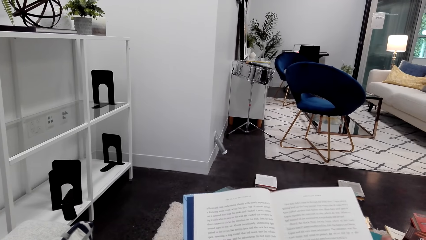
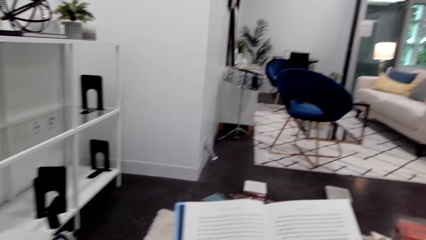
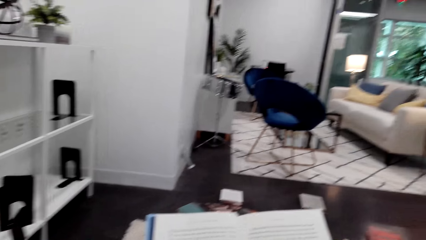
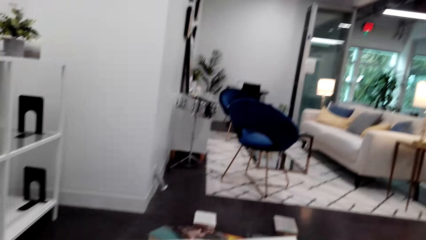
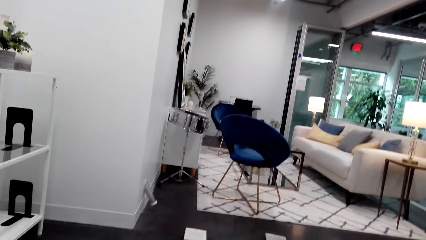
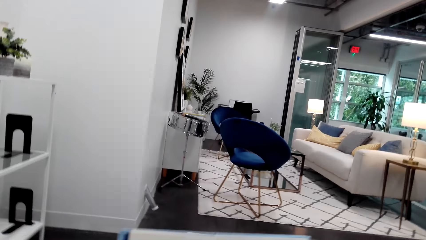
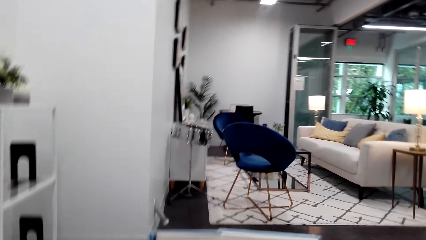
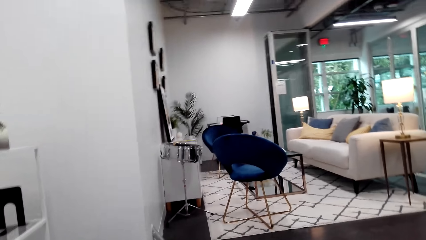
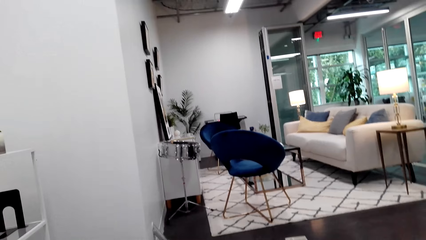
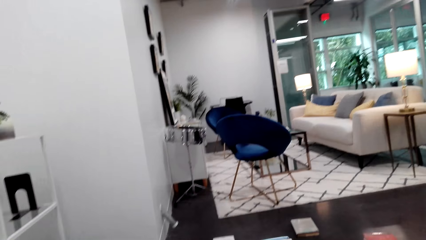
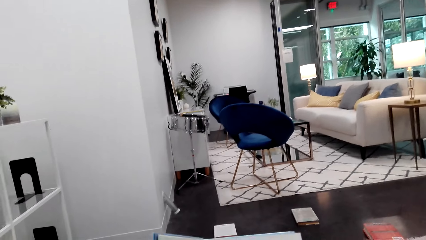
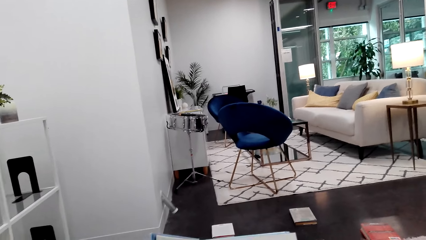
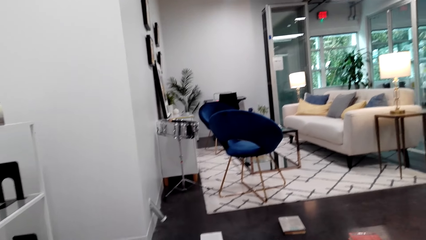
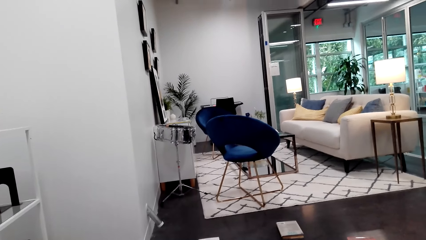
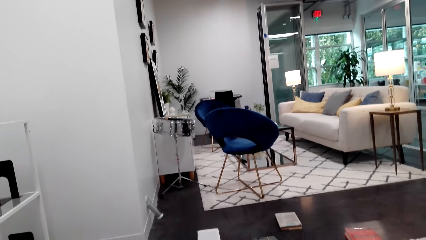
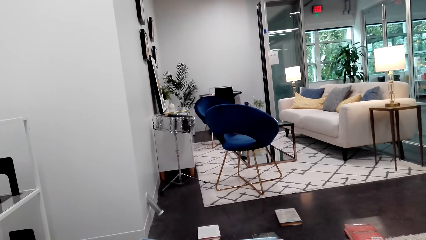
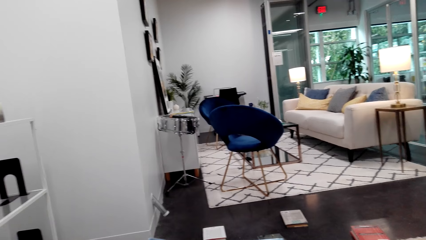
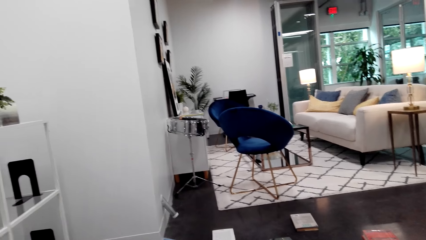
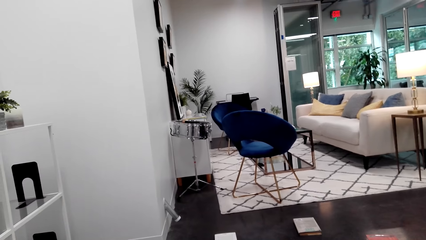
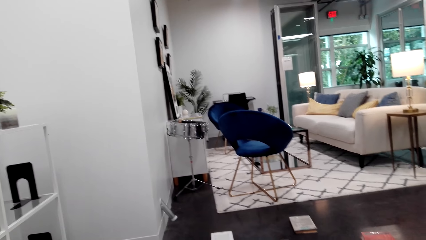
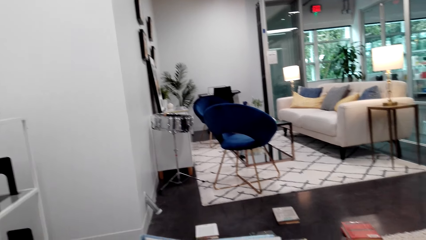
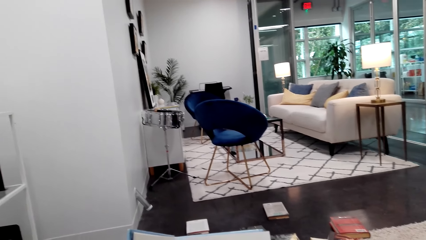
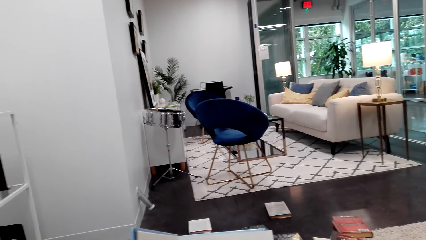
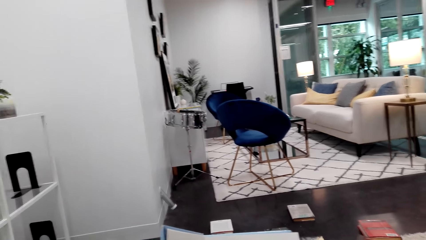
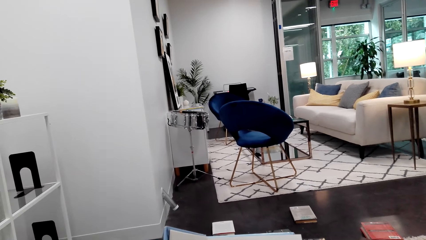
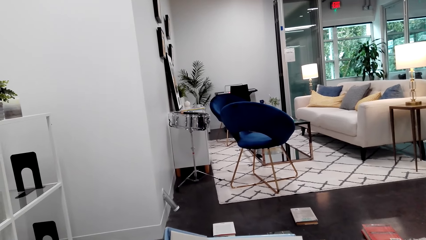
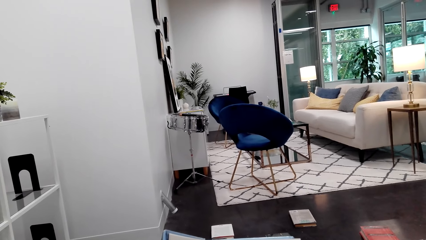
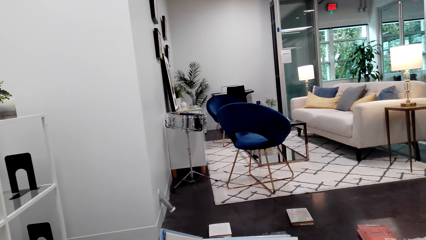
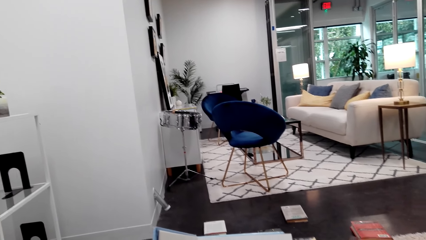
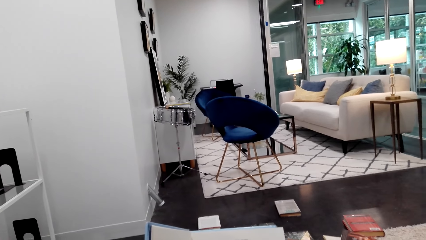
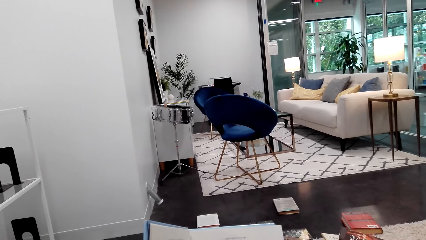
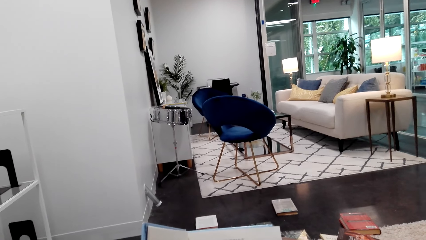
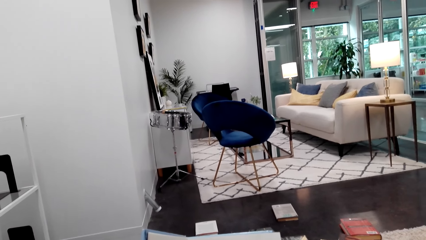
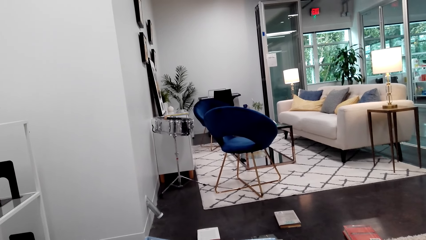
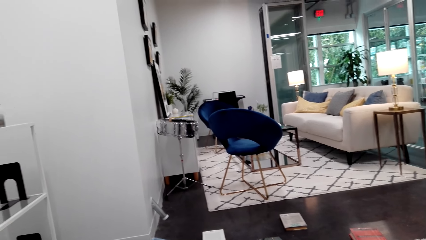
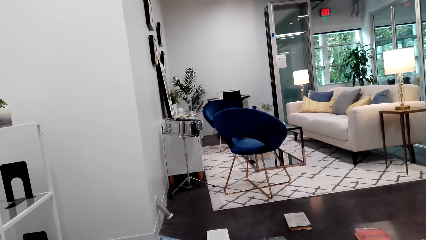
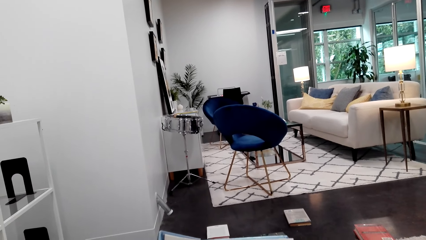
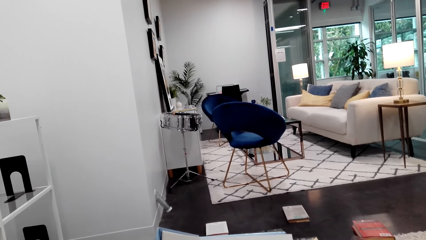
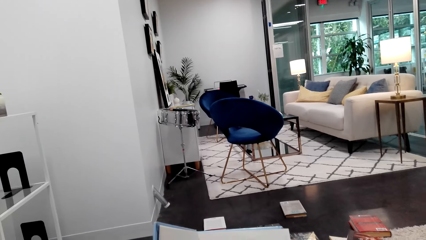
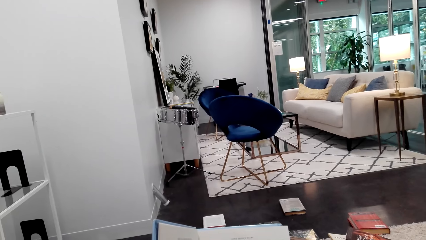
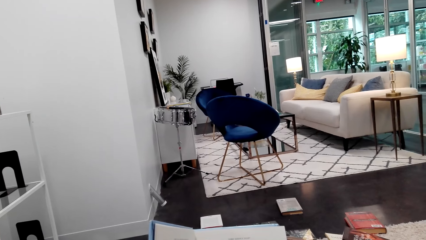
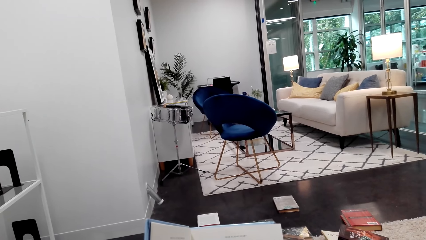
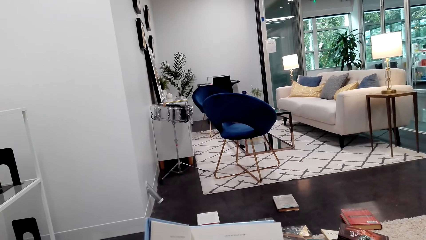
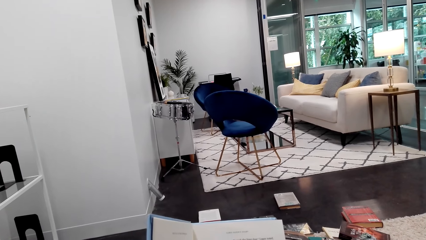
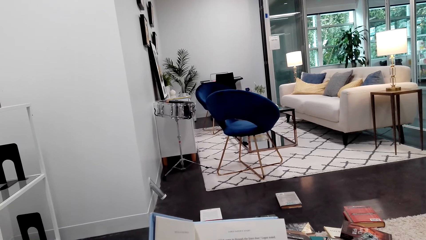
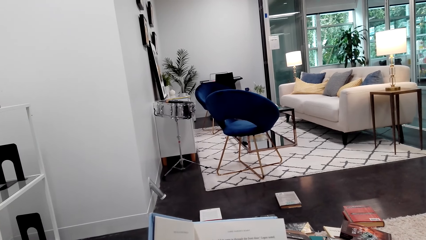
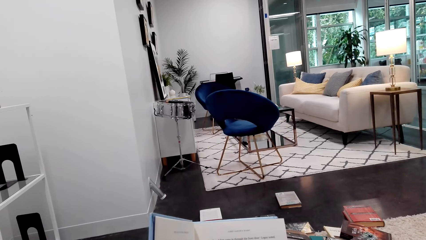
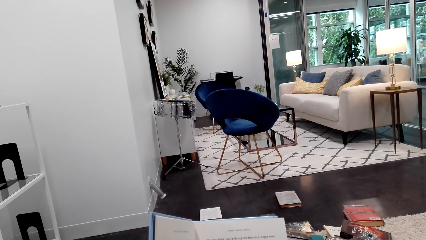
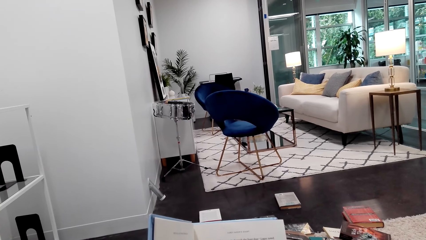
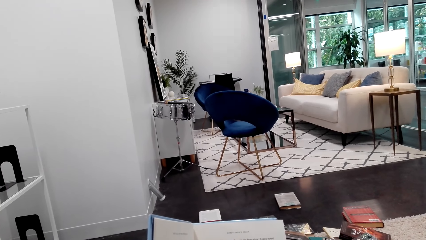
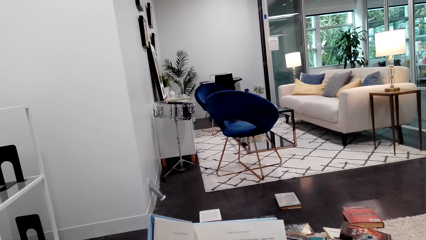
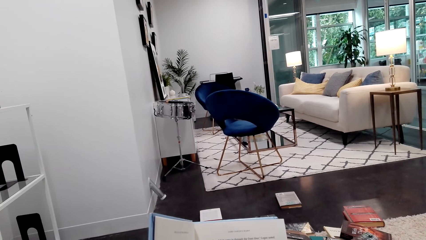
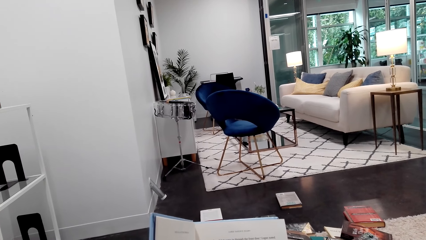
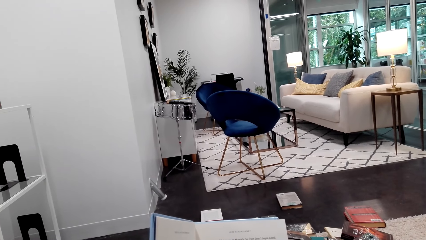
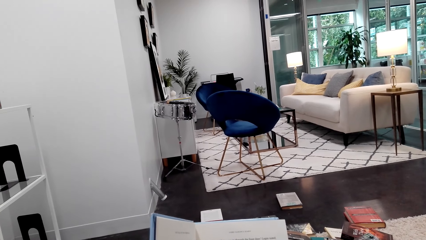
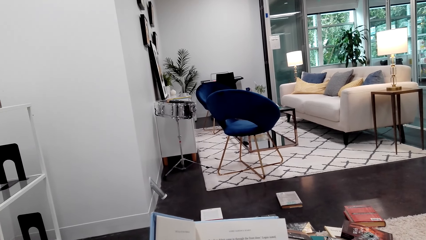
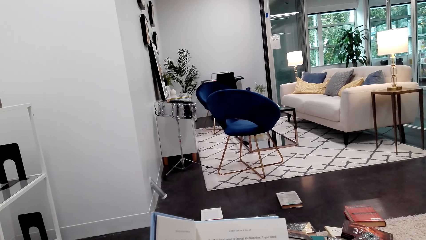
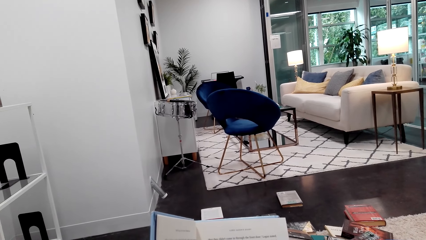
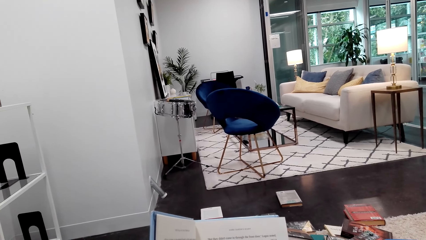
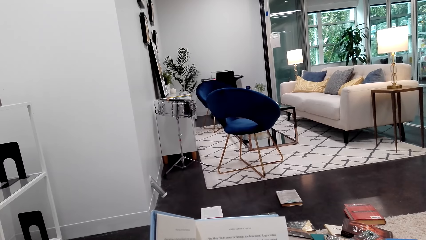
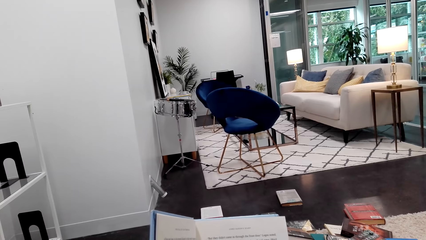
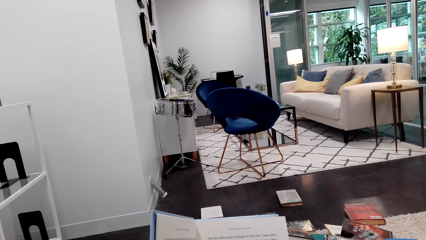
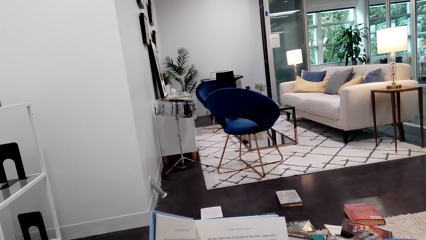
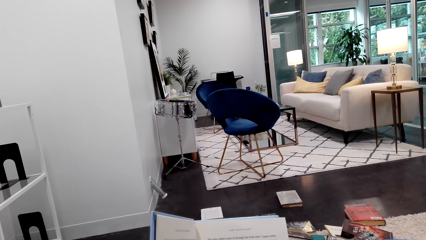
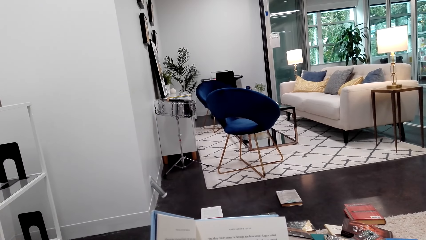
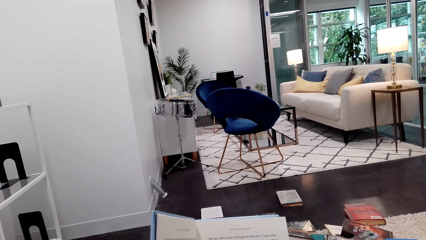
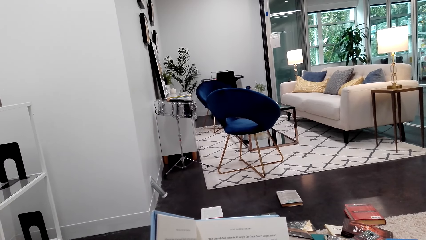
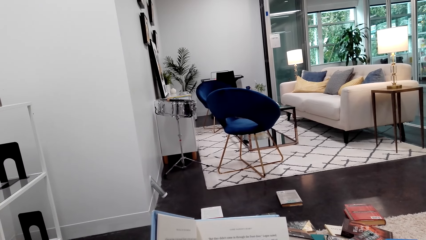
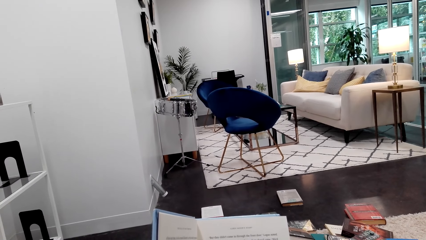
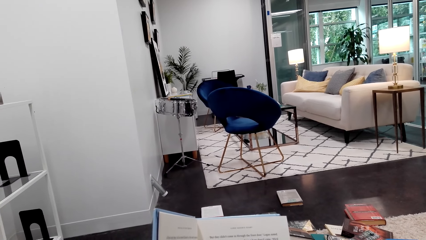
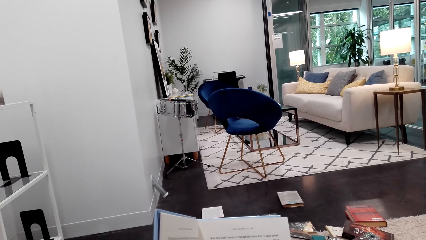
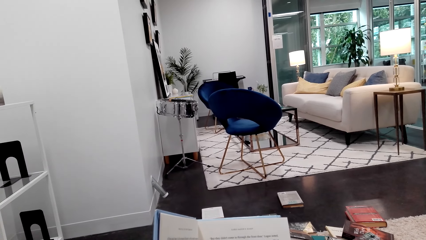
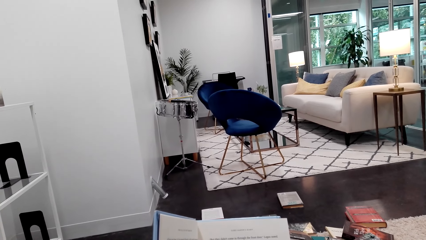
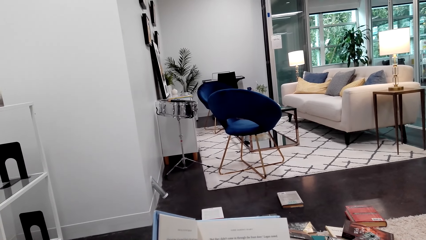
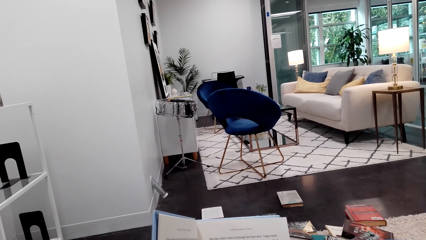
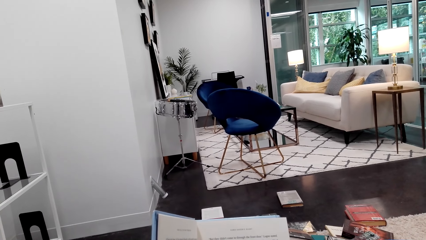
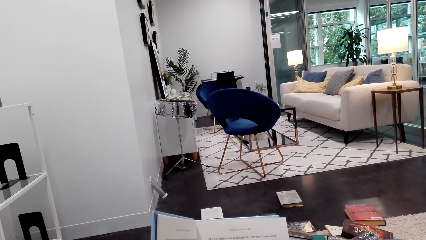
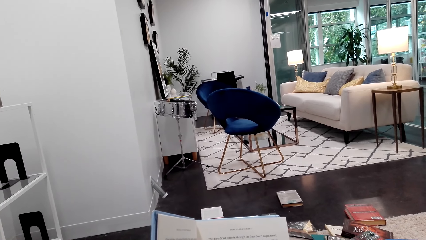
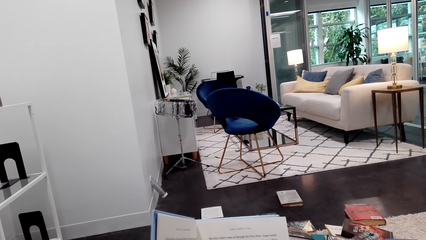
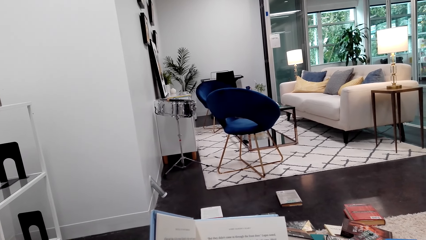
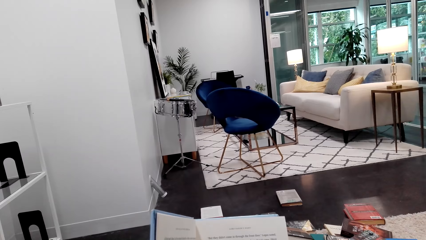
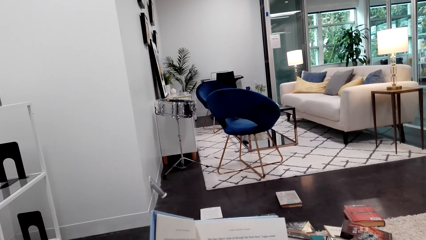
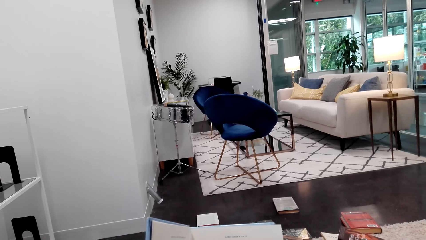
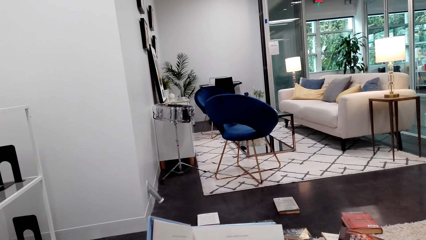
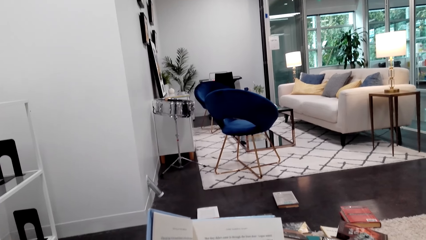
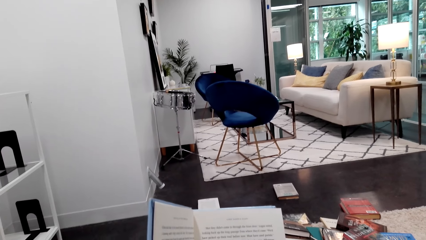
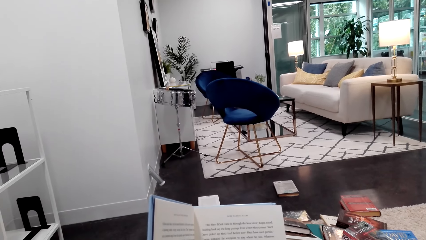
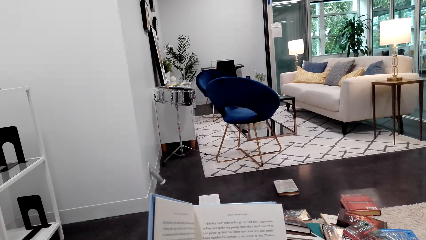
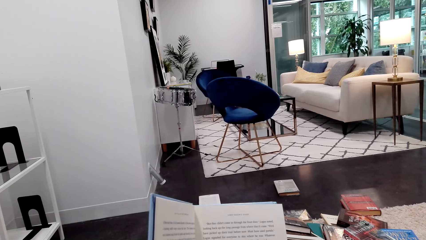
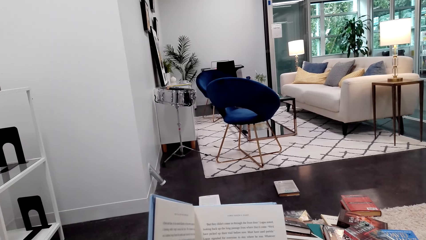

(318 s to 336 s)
The camera wearer moves the book. They read the book.
